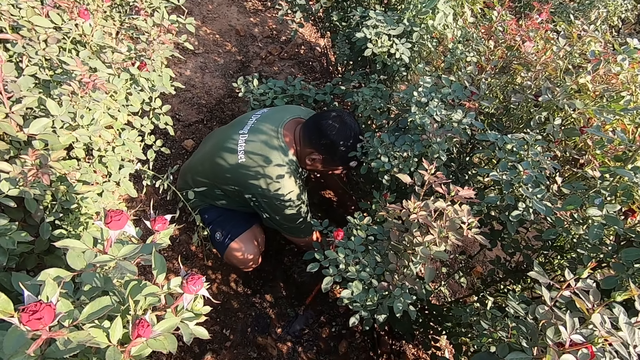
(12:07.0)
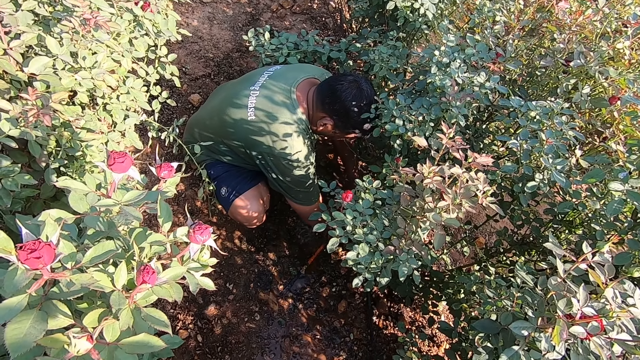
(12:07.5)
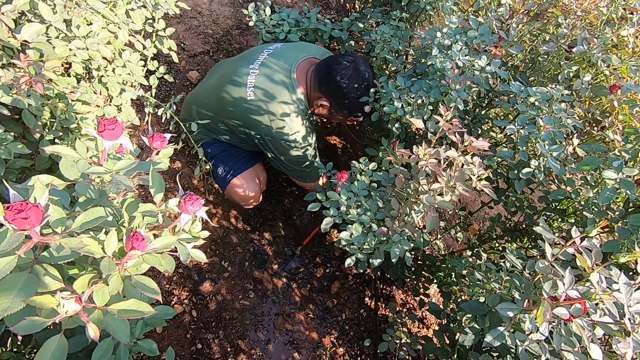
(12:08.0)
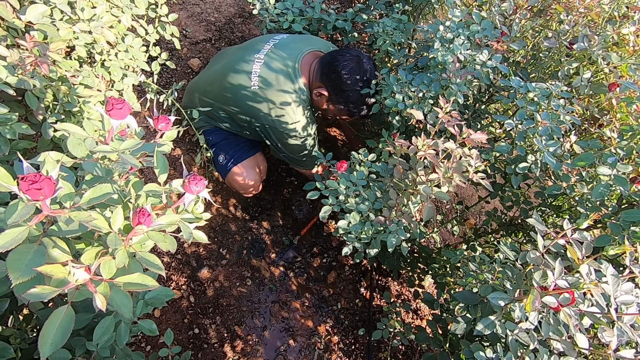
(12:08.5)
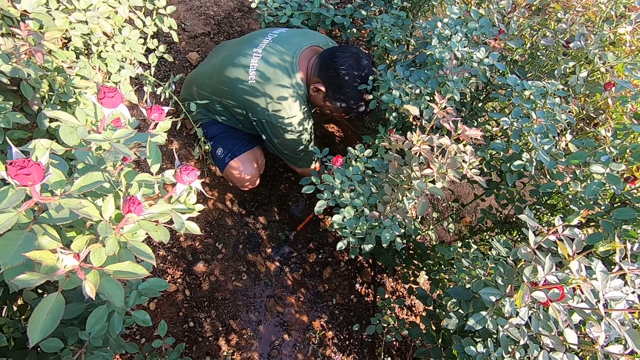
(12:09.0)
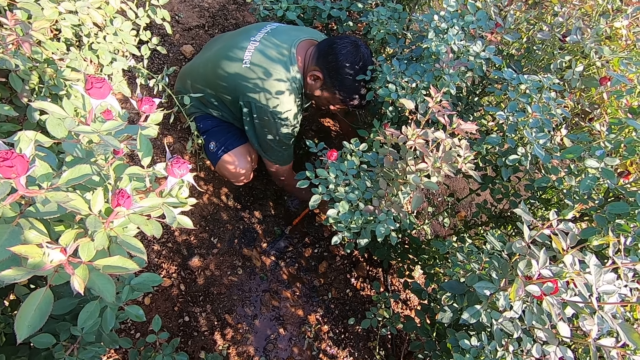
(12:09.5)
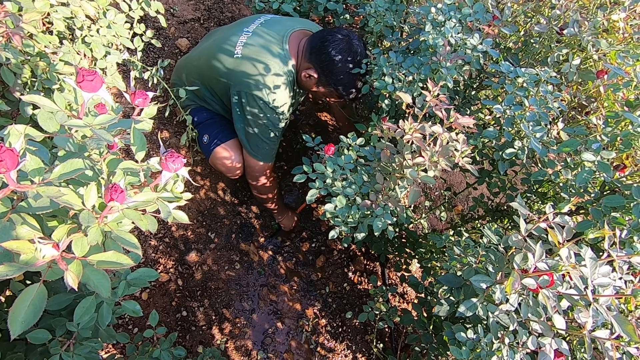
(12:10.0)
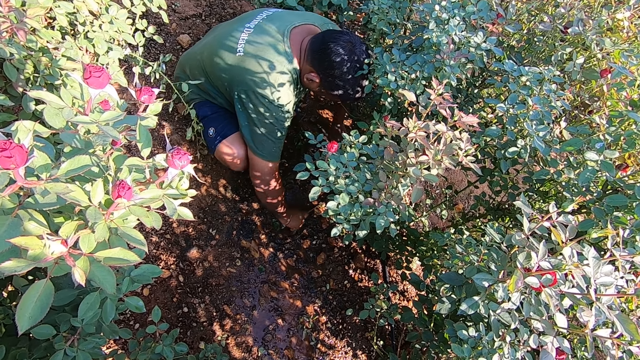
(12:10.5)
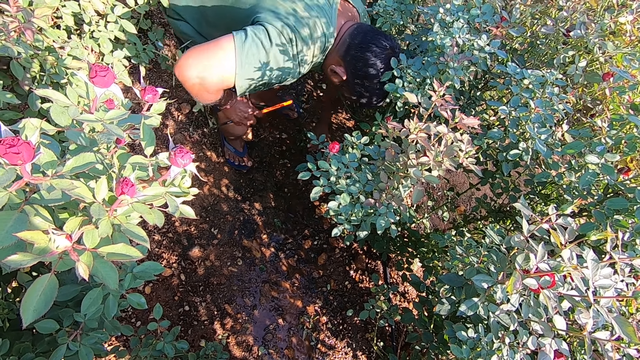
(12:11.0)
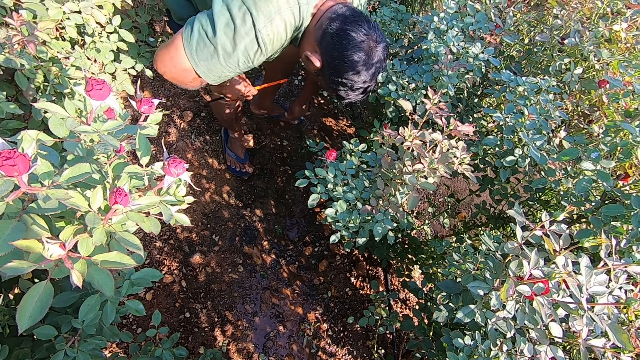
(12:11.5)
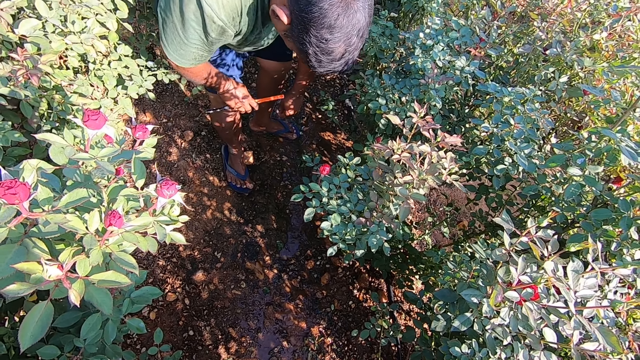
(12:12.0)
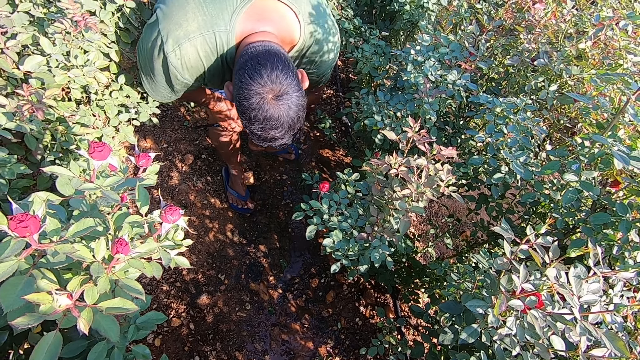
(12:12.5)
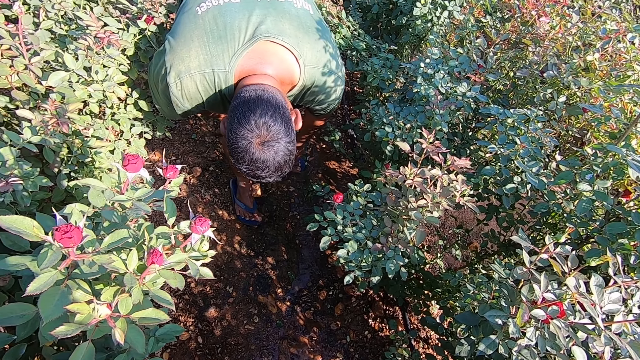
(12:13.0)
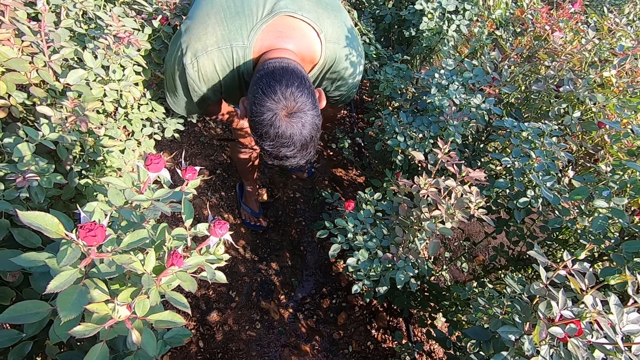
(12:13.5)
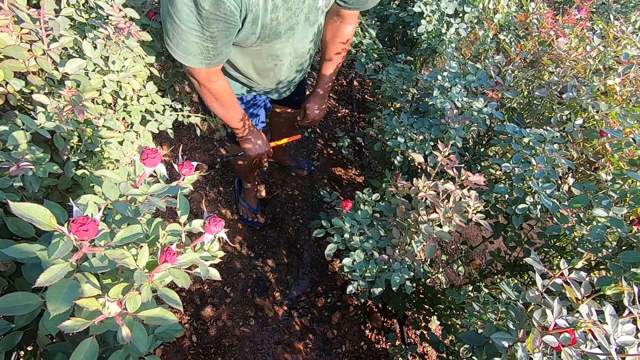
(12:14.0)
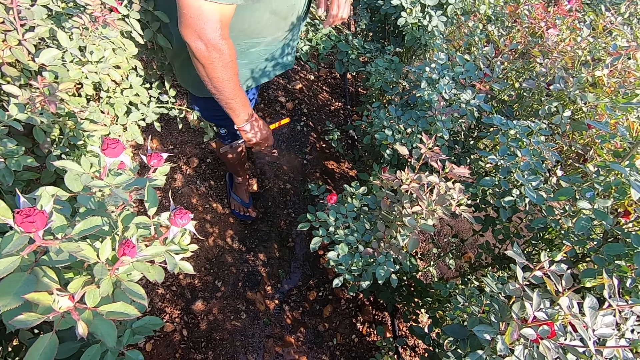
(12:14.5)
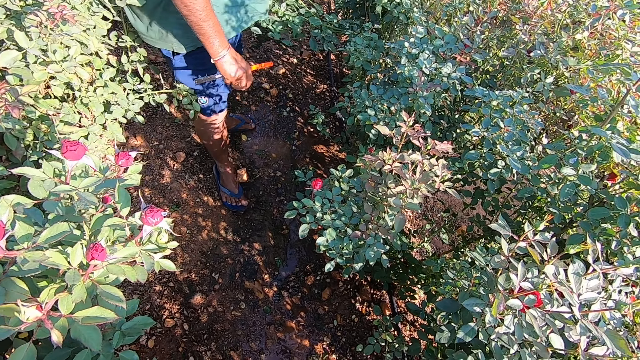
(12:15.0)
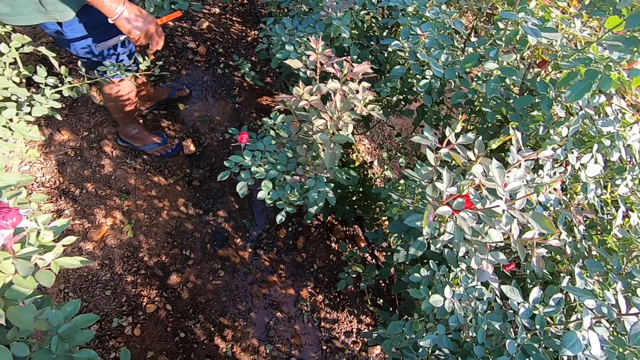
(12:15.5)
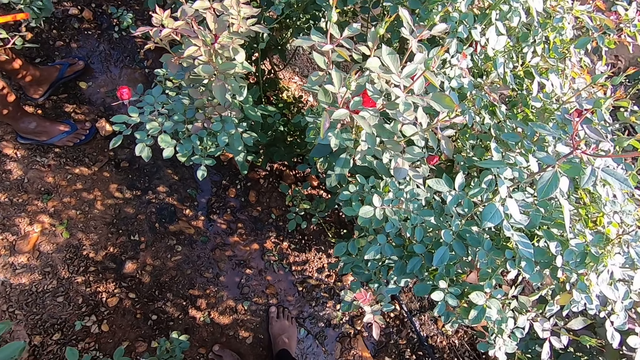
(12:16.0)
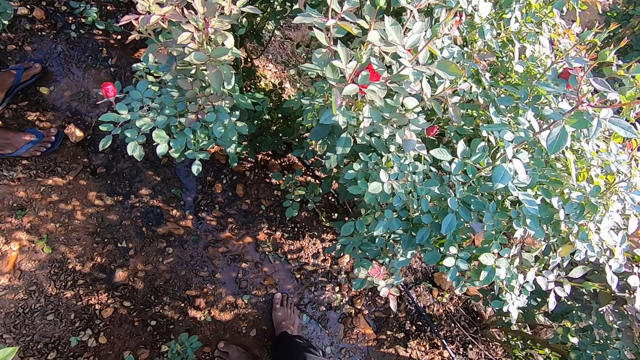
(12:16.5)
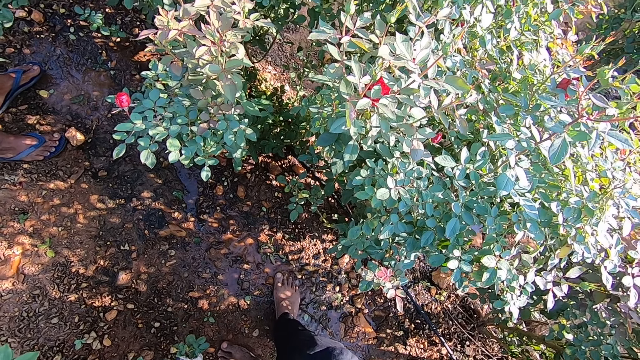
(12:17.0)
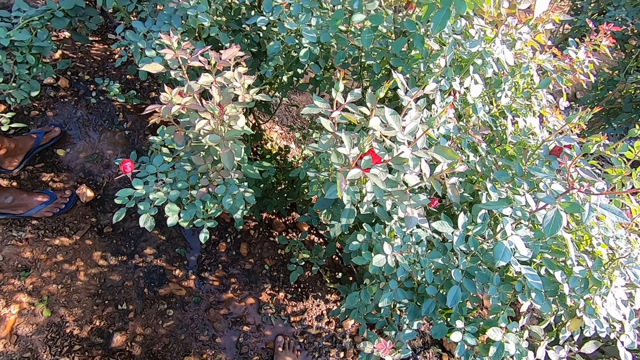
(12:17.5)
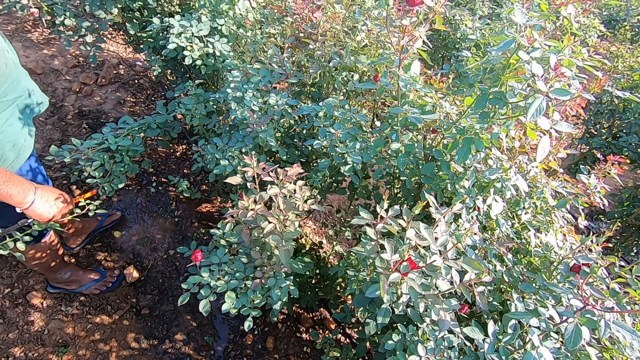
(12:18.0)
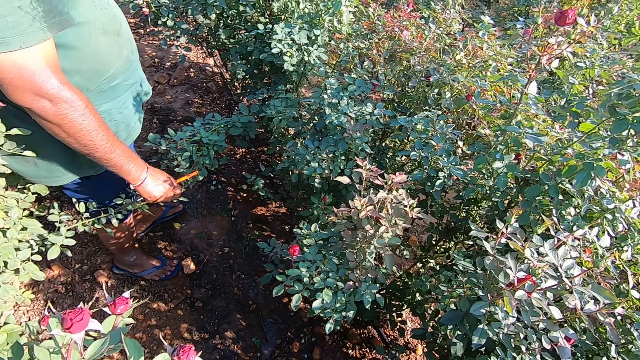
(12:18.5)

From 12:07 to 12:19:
A man picks up the handsaw from the ground with his right hand.

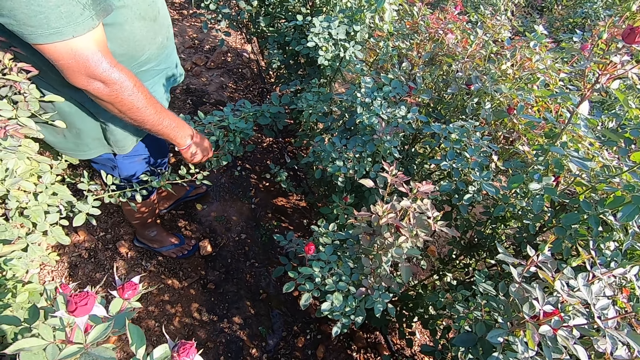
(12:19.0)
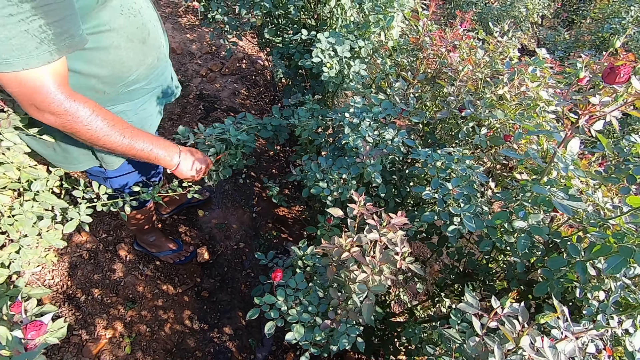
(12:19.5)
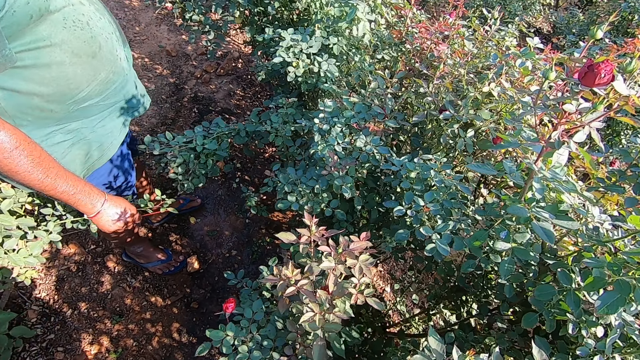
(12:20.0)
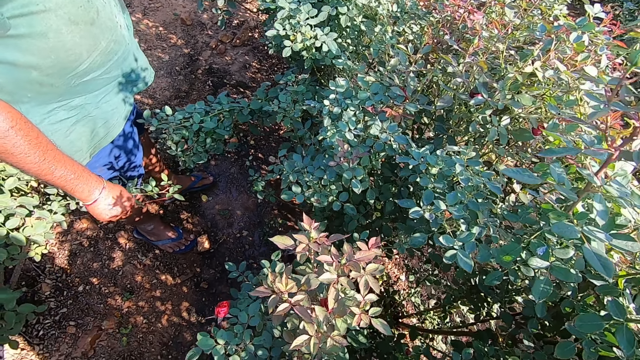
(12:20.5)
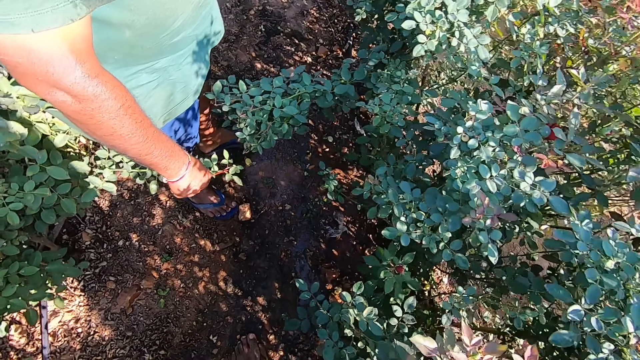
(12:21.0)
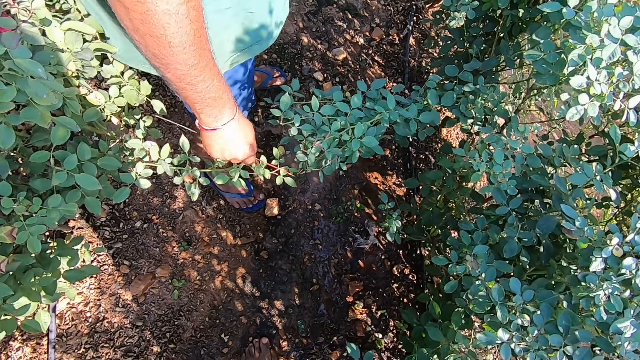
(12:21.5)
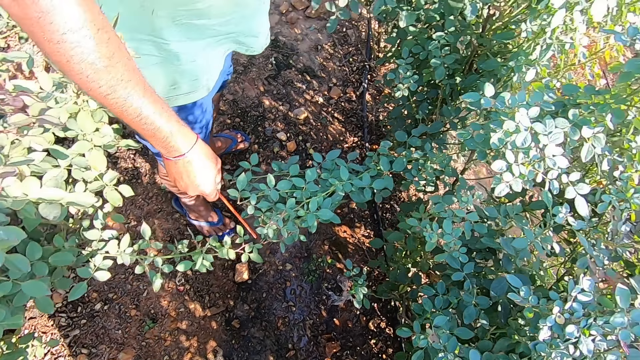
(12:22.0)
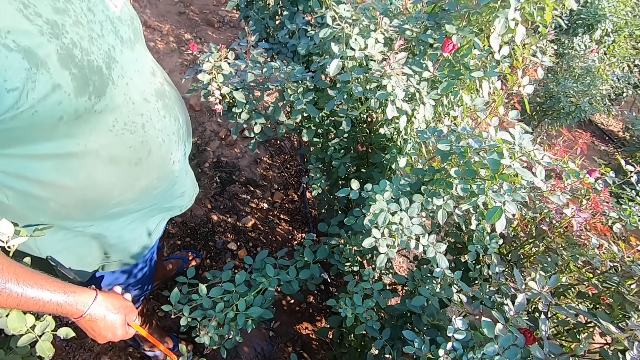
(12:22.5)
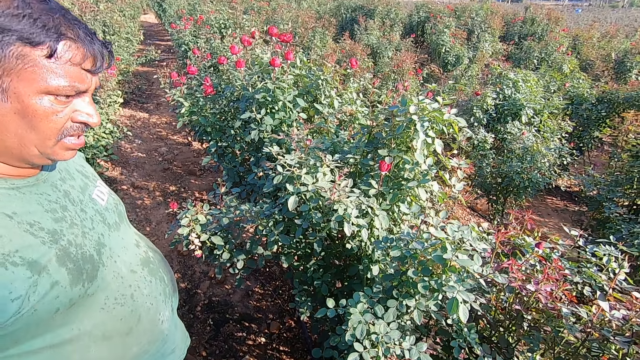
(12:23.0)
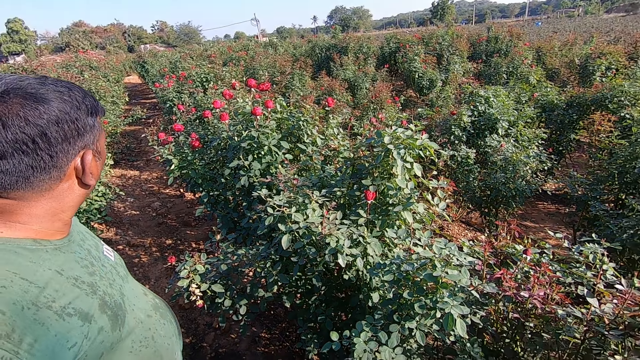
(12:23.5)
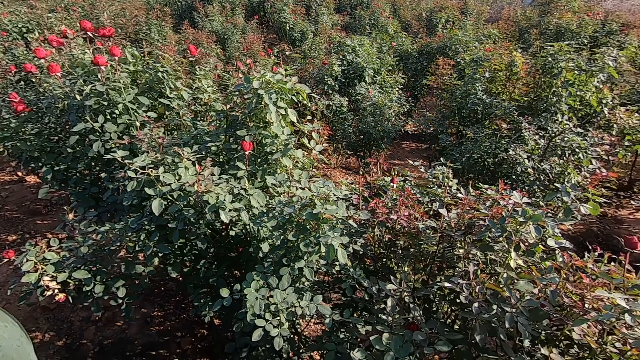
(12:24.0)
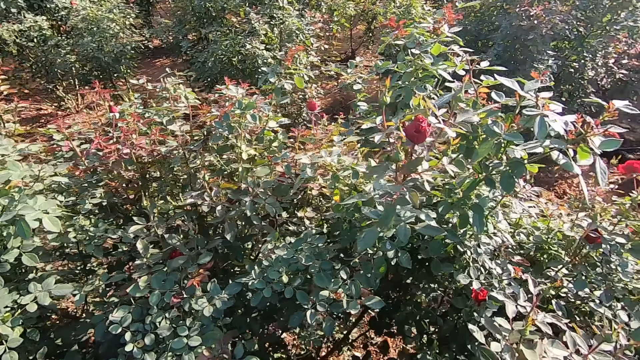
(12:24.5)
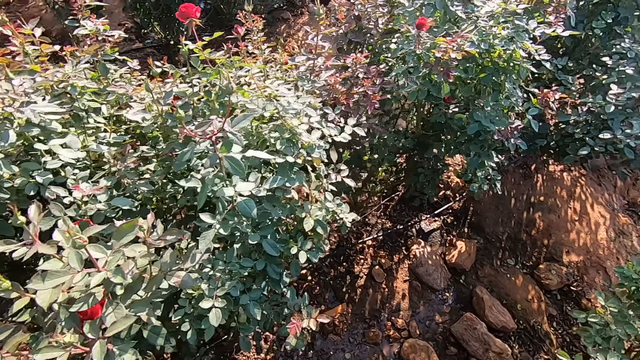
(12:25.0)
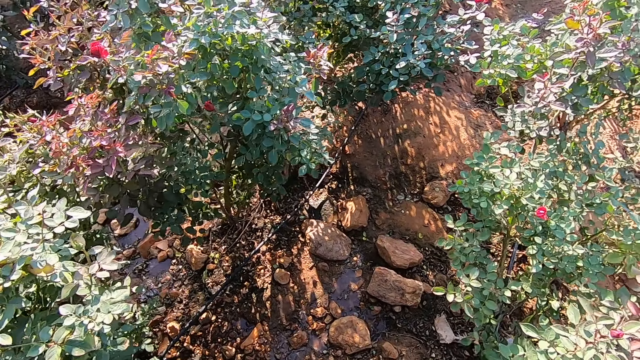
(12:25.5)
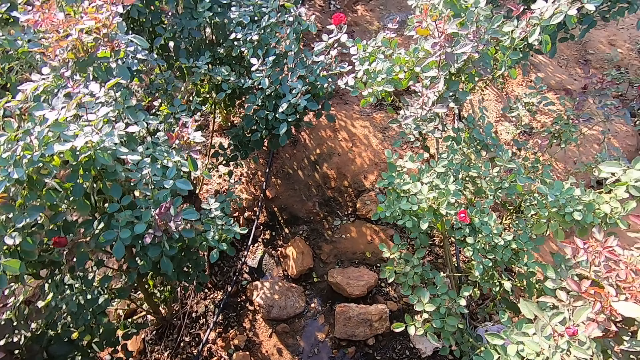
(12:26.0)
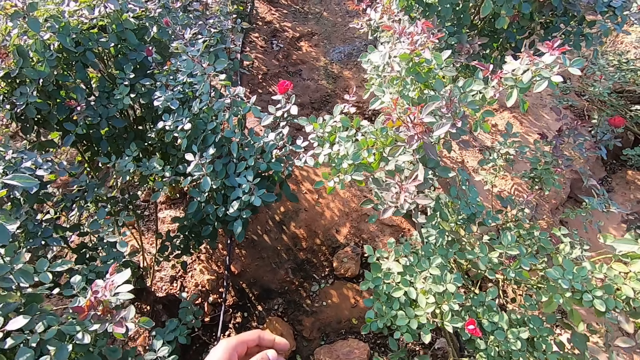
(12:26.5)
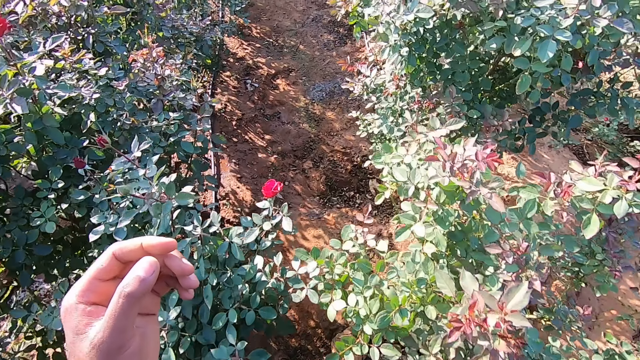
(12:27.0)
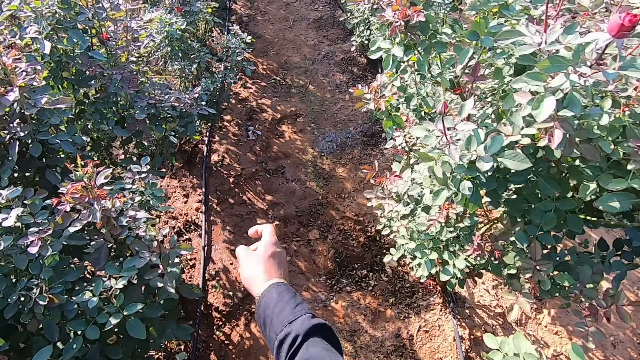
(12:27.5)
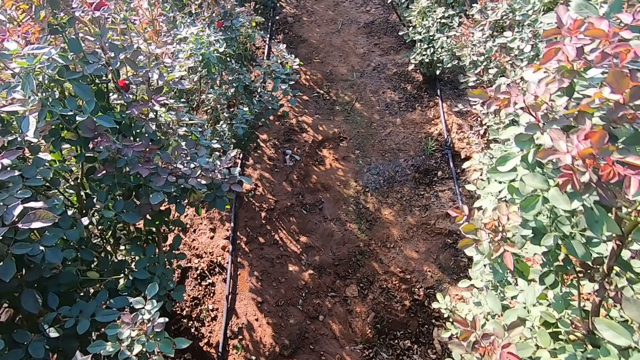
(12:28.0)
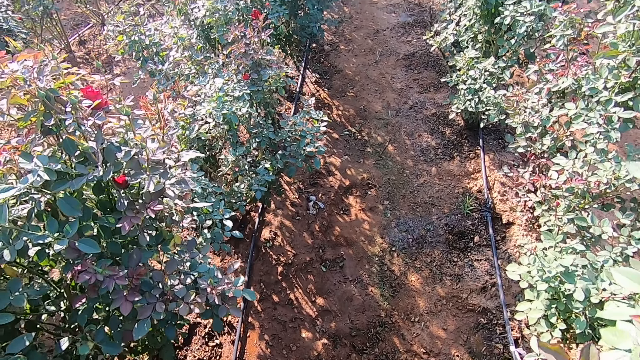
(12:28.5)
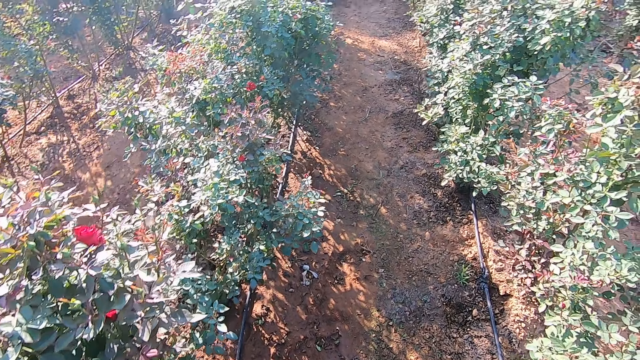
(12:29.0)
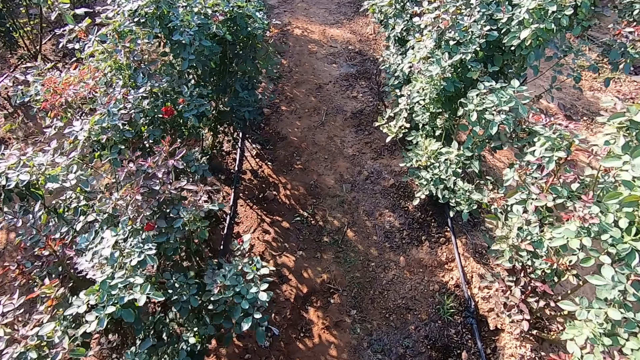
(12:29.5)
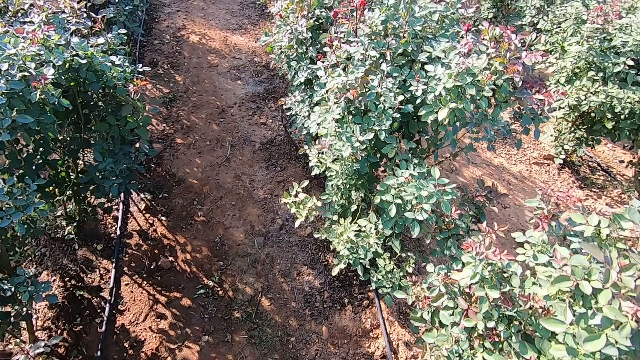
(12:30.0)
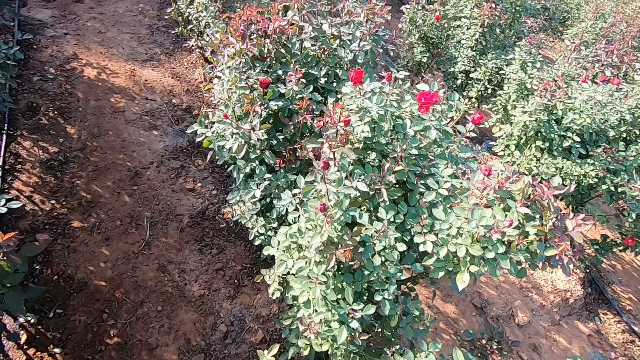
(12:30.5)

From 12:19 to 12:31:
The camera wearer walks around the farm. They lift their hands.
